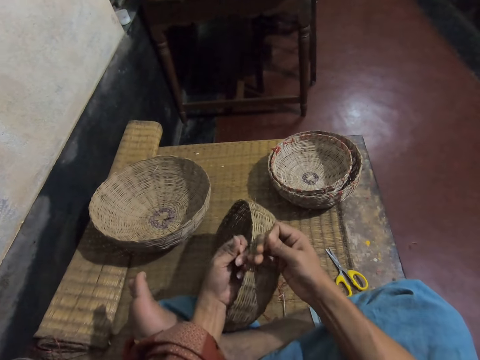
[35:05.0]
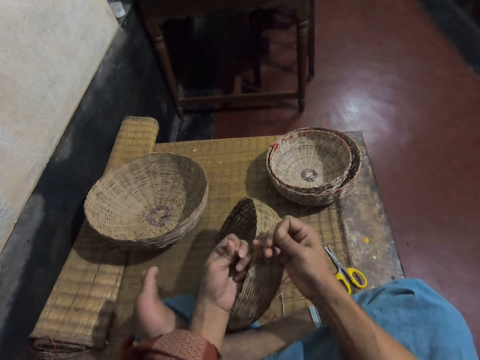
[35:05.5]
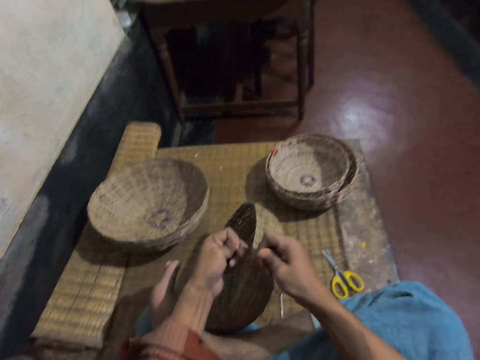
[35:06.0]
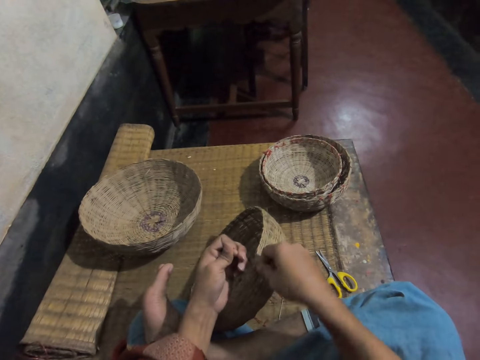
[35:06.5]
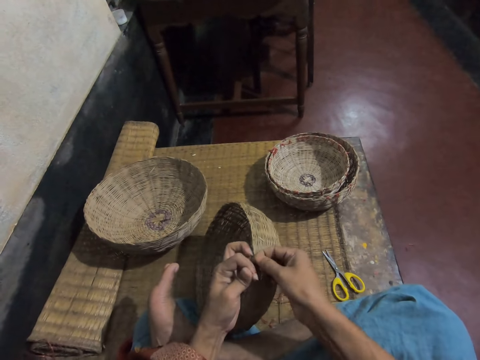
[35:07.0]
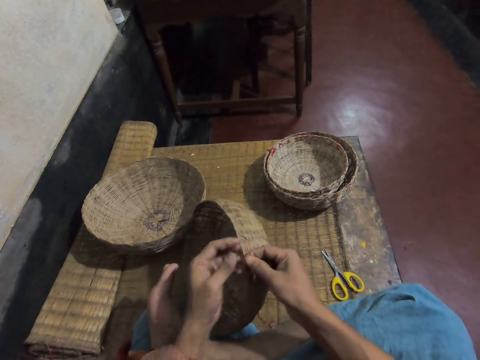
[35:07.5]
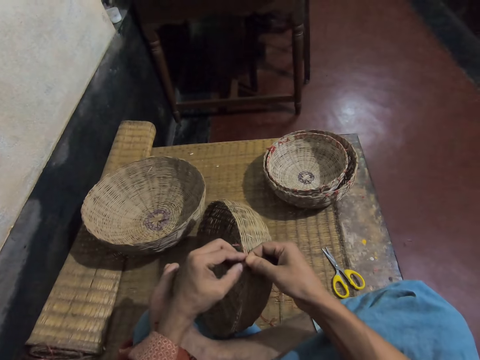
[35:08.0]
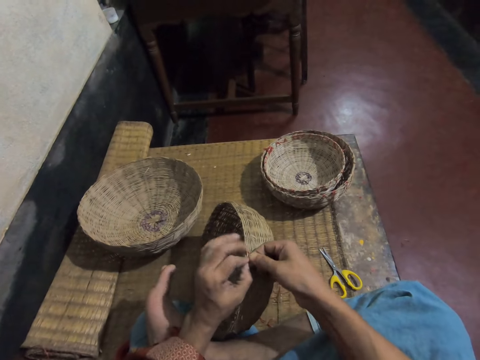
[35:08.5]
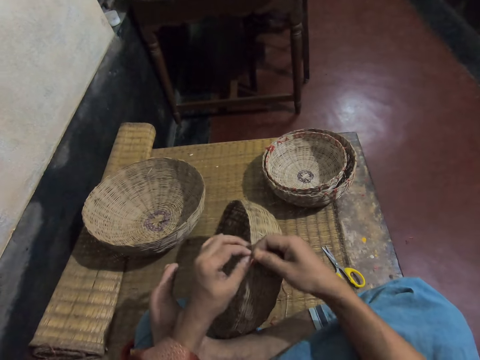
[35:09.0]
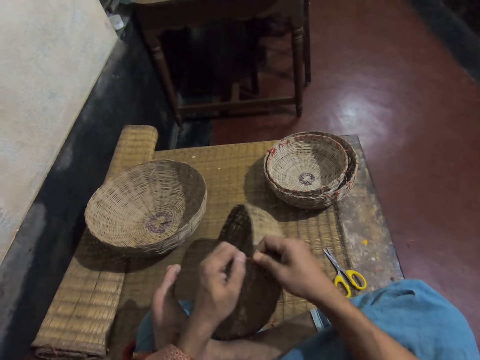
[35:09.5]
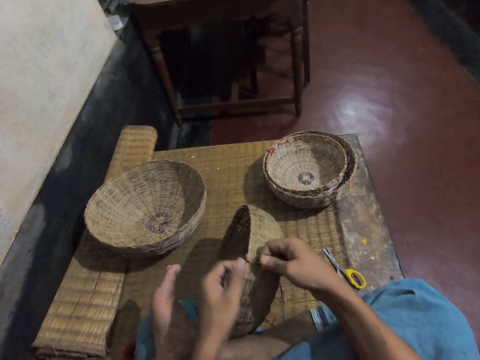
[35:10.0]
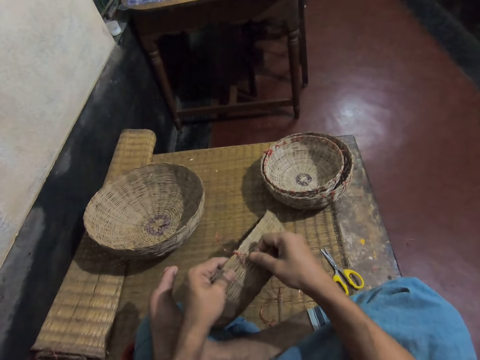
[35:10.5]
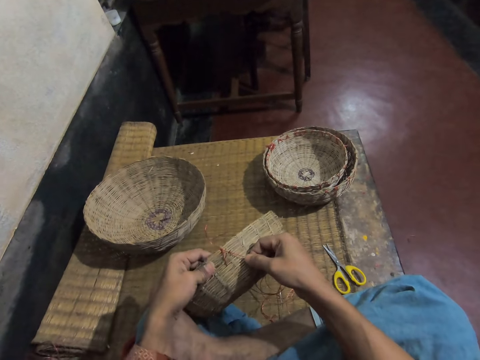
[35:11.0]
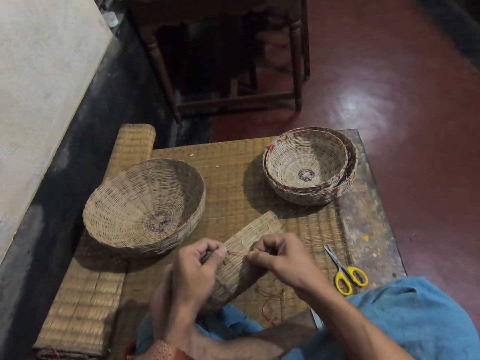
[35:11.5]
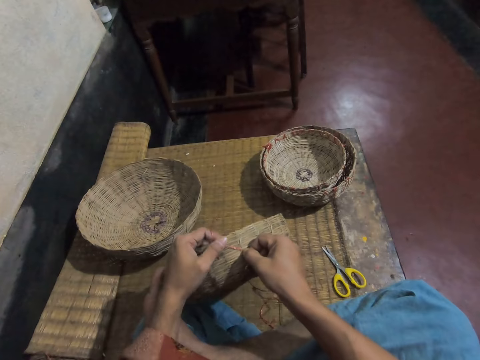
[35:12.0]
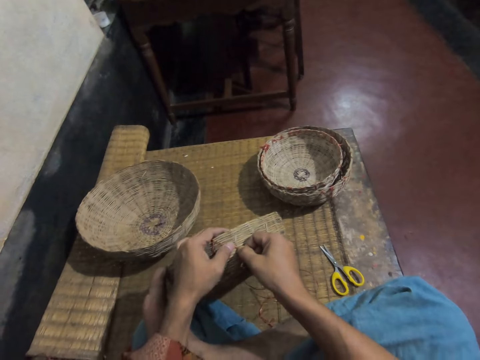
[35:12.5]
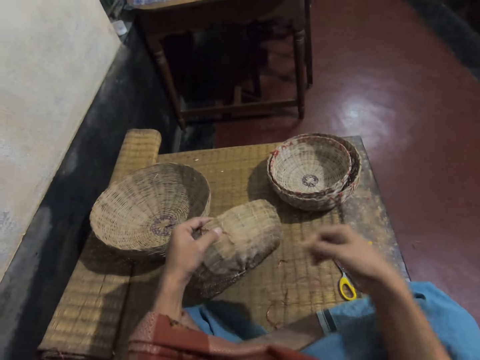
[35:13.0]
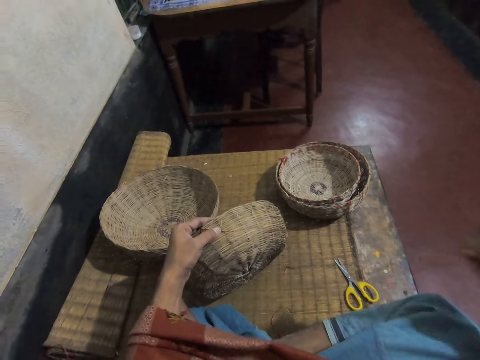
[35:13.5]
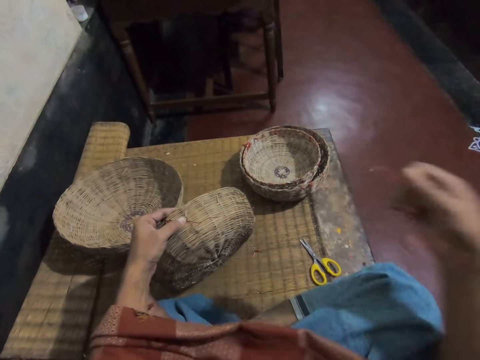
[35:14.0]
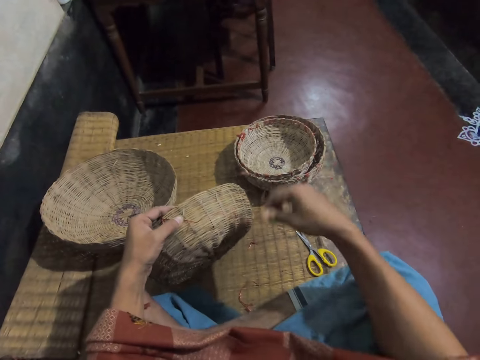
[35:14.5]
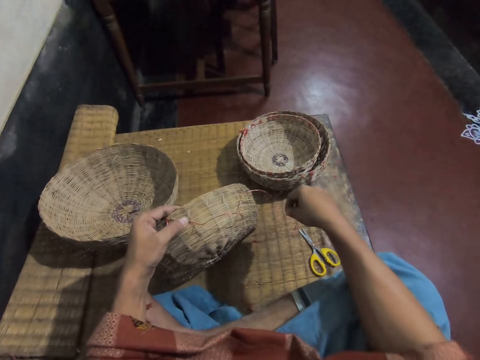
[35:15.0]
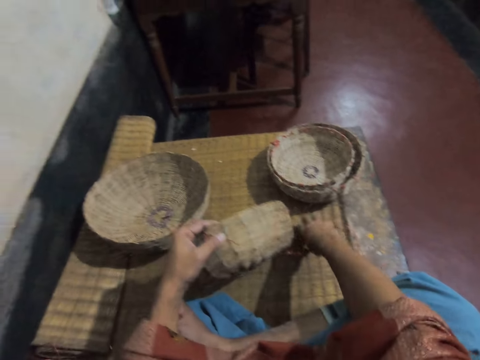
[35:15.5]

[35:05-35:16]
The camera wearer adjusts a thread on the basket. They pull a thread. They drop a needle on the mat. They pick up the needle on the mat.
